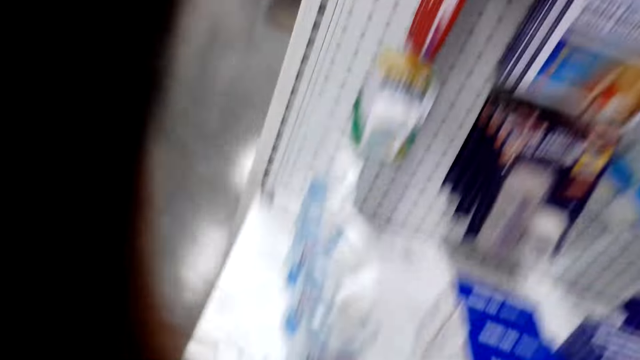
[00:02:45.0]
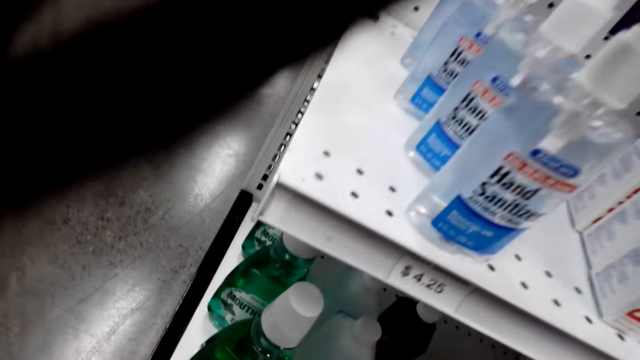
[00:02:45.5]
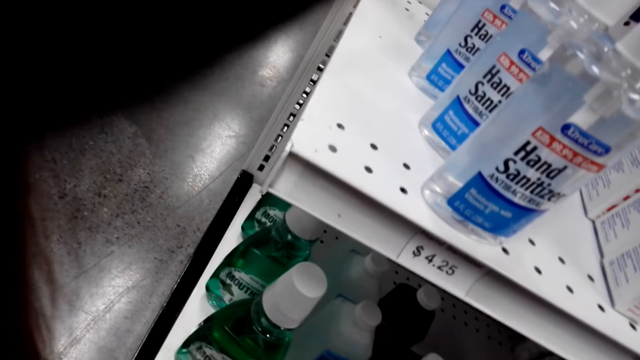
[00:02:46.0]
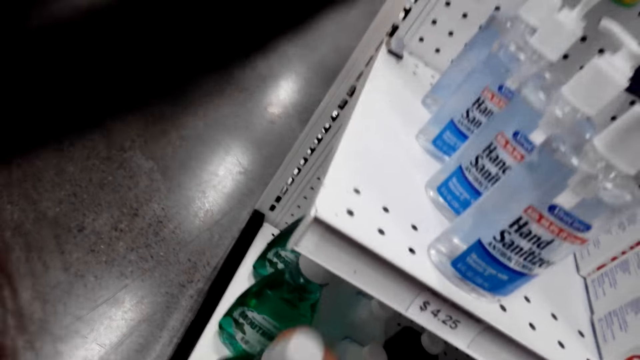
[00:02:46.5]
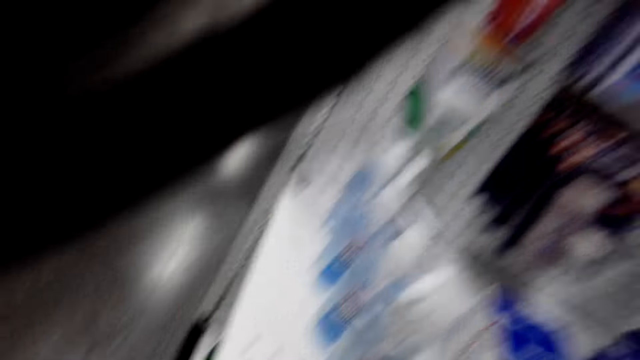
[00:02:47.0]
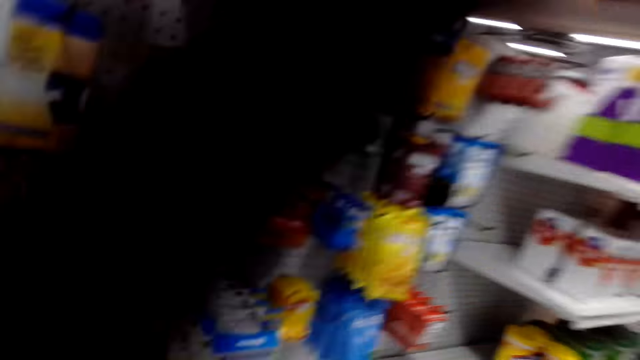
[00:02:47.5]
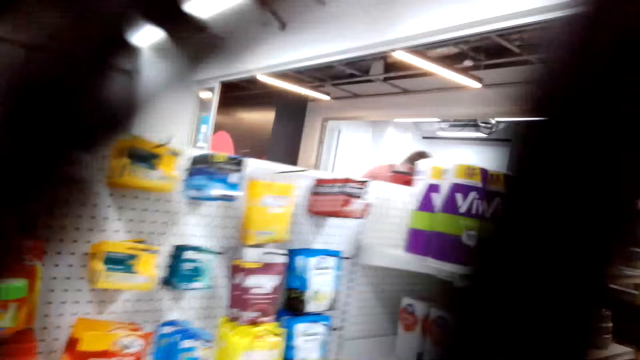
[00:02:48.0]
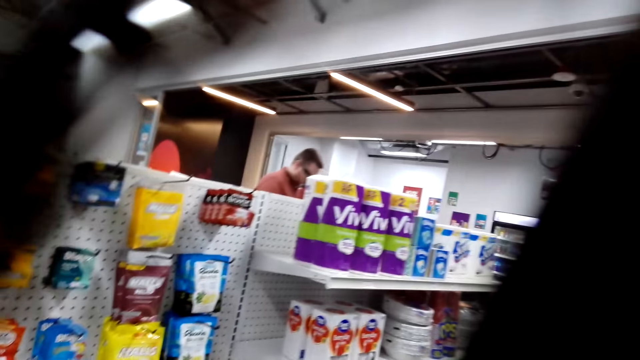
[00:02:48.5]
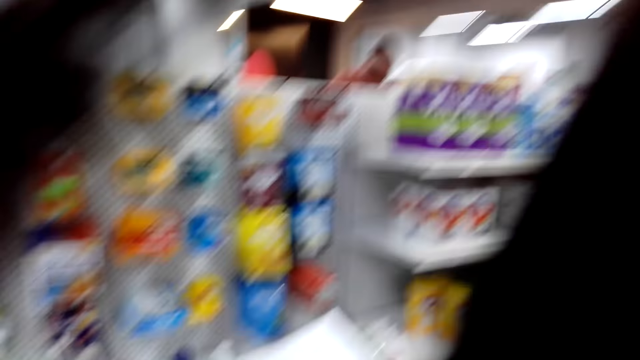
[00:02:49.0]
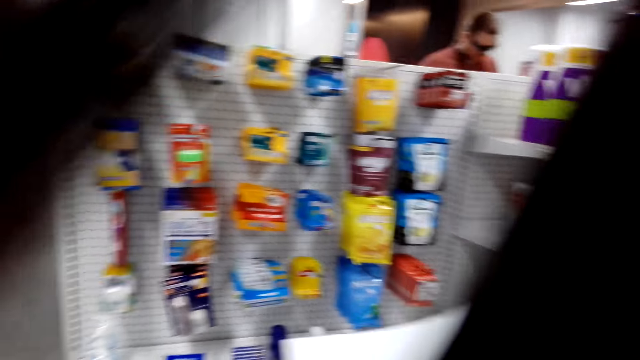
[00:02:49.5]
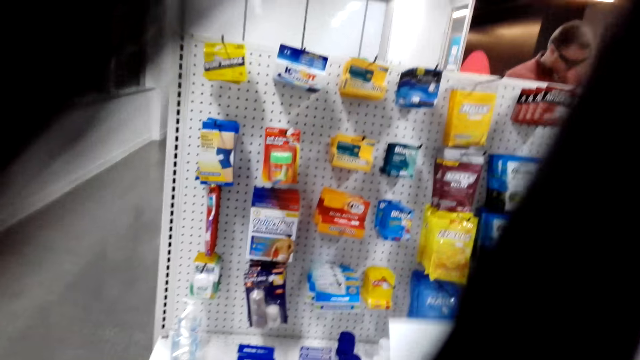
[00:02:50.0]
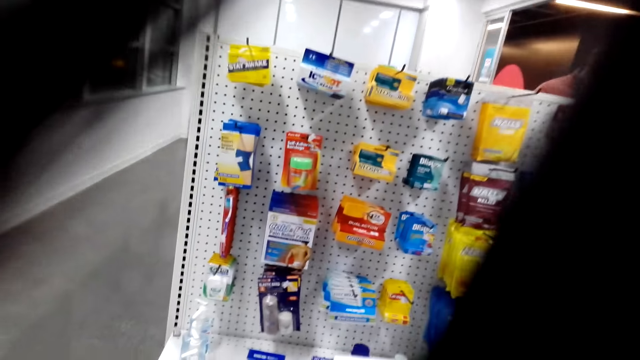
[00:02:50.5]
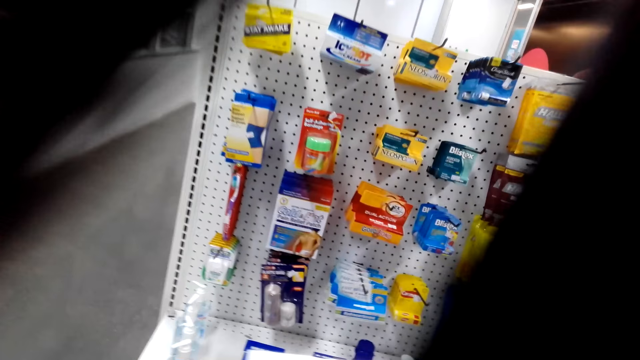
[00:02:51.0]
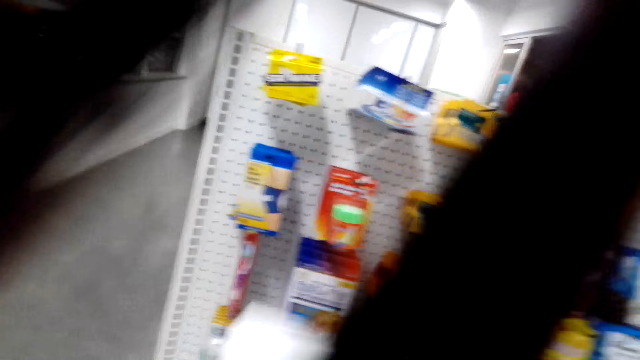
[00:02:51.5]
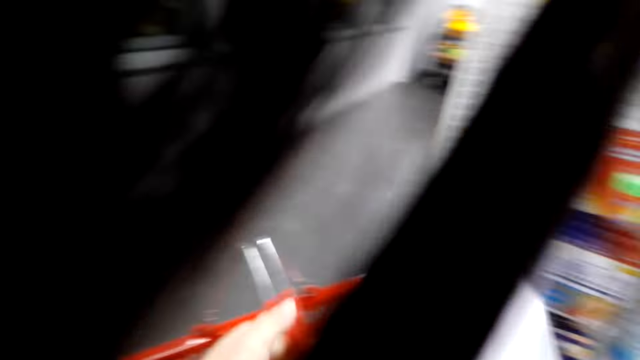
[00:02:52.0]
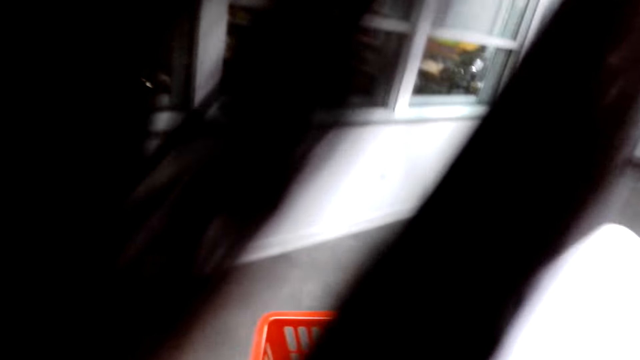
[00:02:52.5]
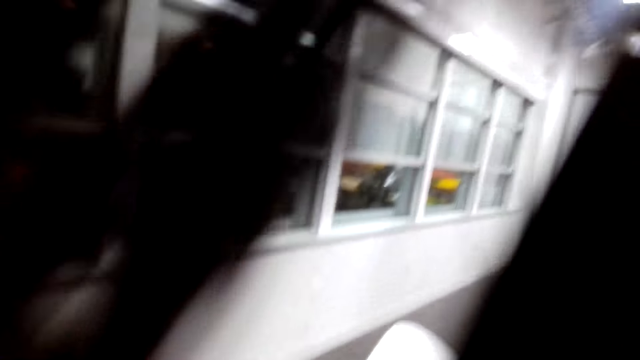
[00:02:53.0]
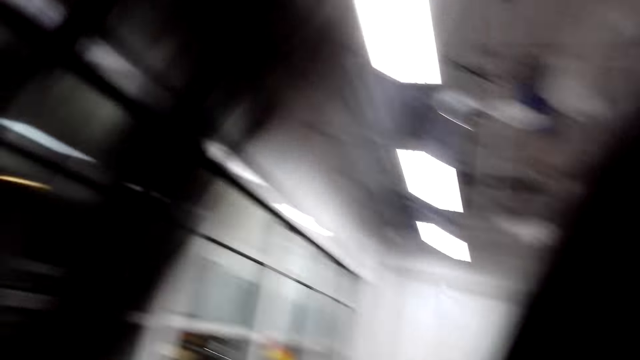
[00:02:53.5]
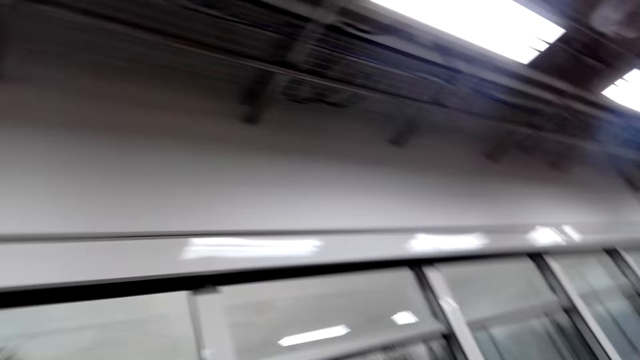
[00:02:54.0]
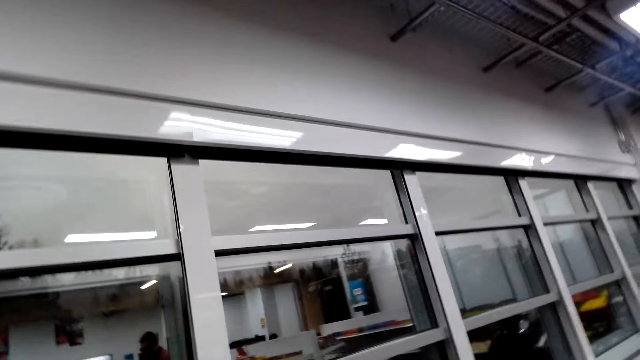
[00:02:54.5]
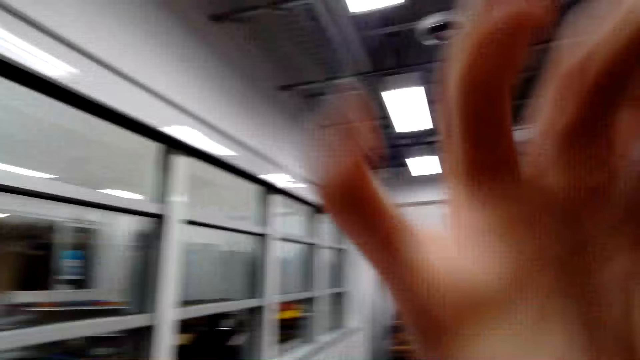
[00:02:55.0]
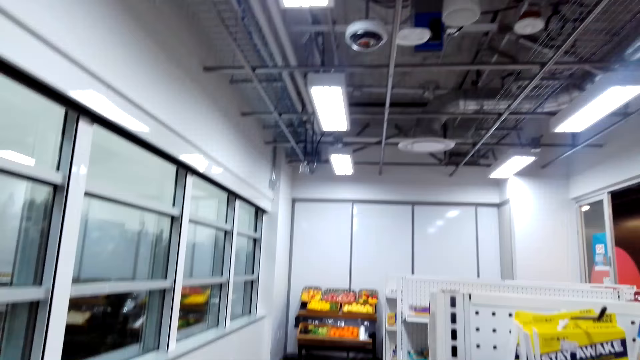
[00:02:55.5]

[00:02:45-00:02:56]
The camera wearer picks up a mouthwash. They read the paper. They walk around.

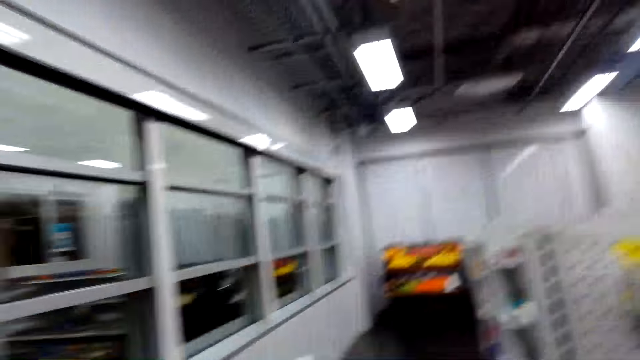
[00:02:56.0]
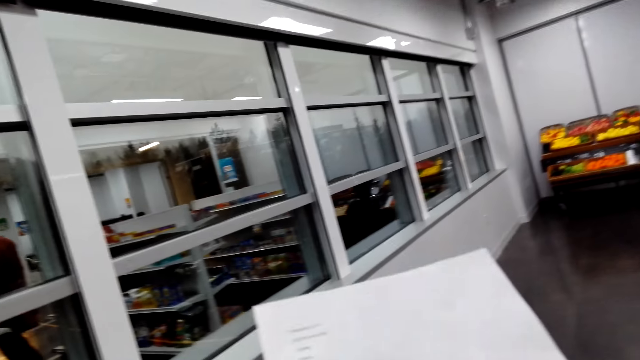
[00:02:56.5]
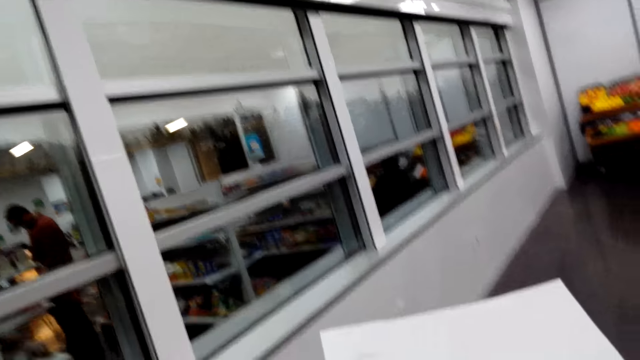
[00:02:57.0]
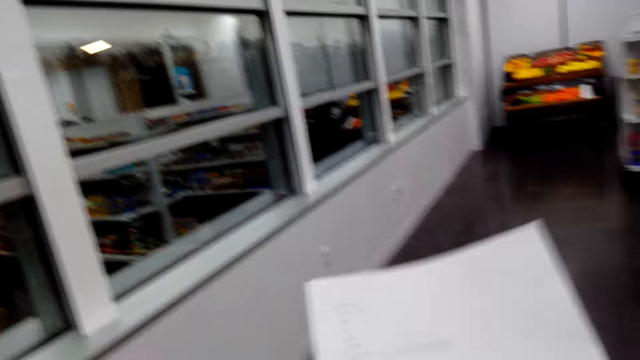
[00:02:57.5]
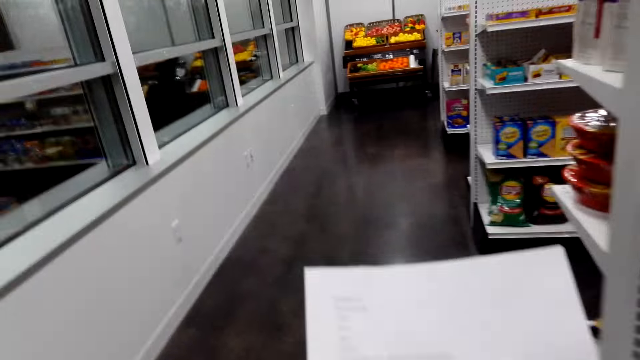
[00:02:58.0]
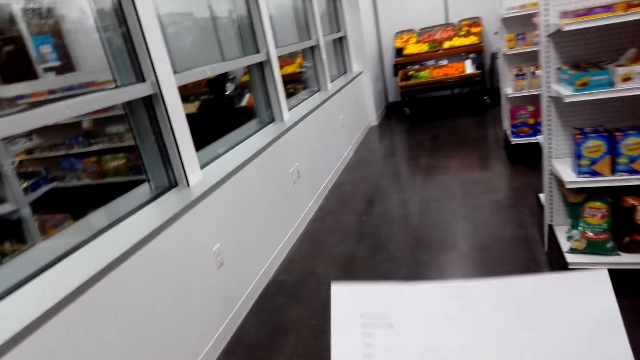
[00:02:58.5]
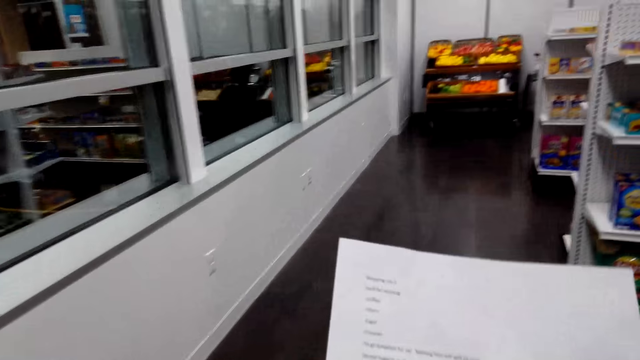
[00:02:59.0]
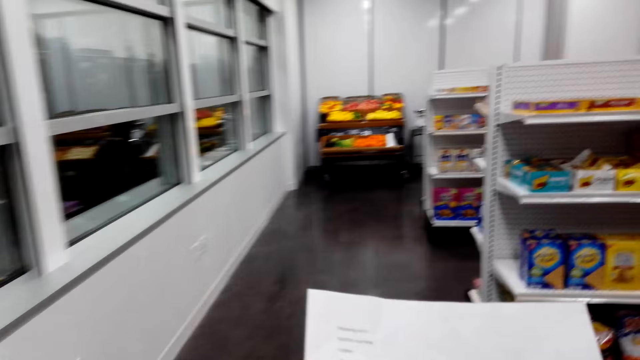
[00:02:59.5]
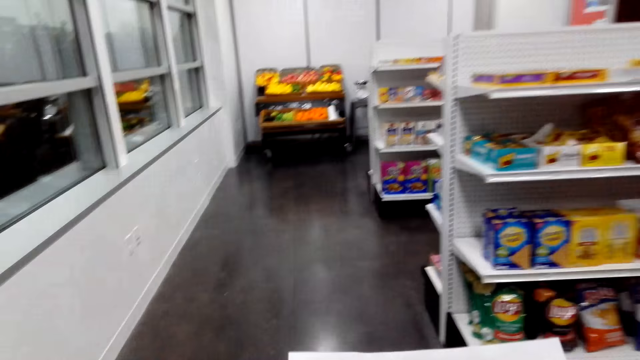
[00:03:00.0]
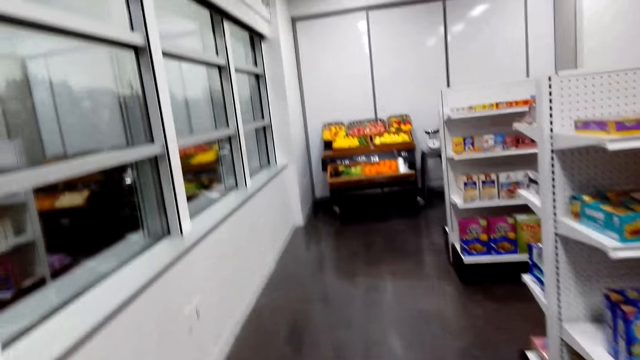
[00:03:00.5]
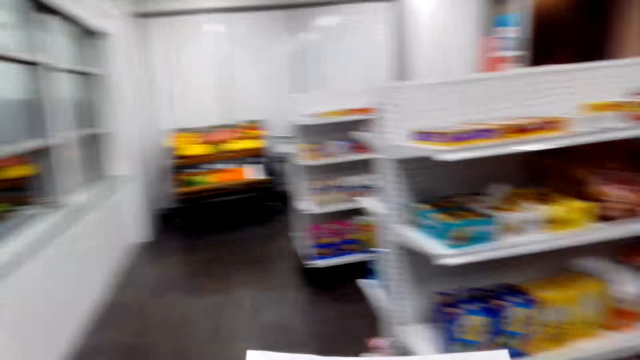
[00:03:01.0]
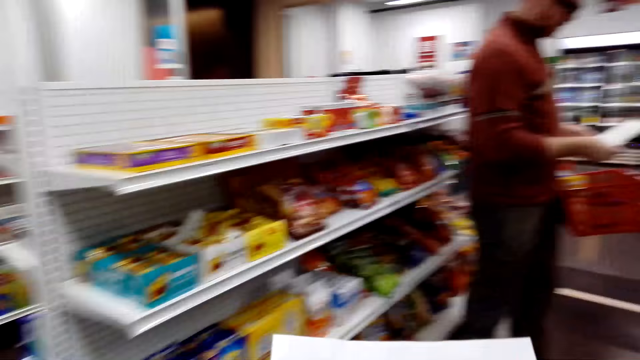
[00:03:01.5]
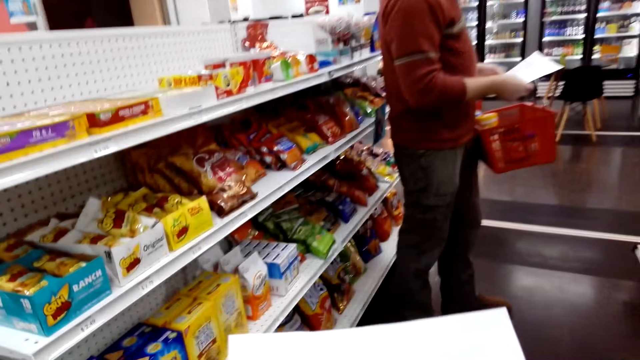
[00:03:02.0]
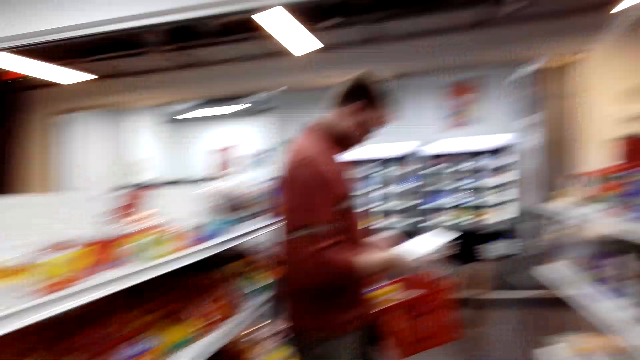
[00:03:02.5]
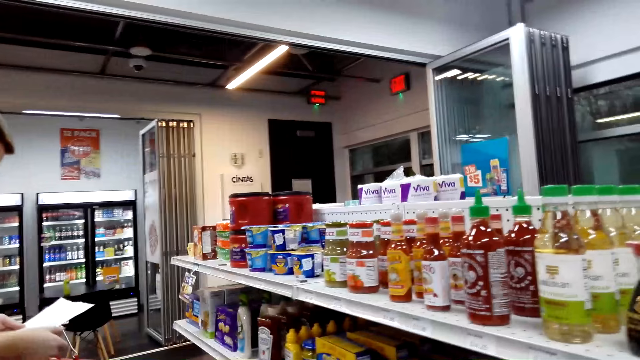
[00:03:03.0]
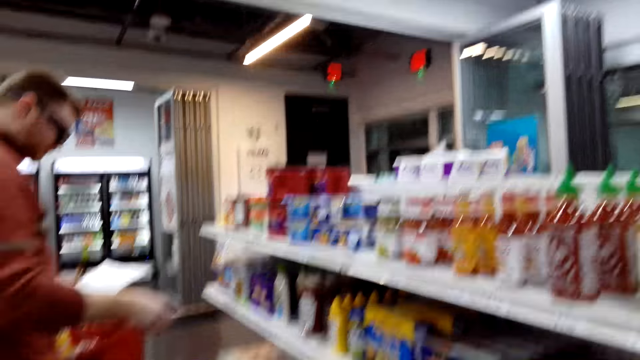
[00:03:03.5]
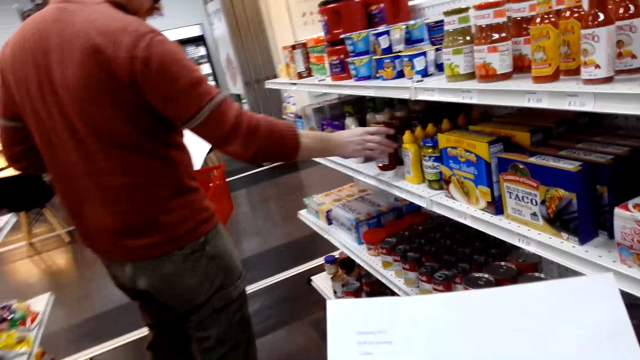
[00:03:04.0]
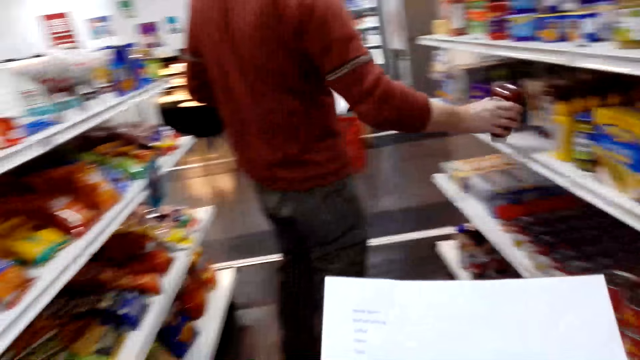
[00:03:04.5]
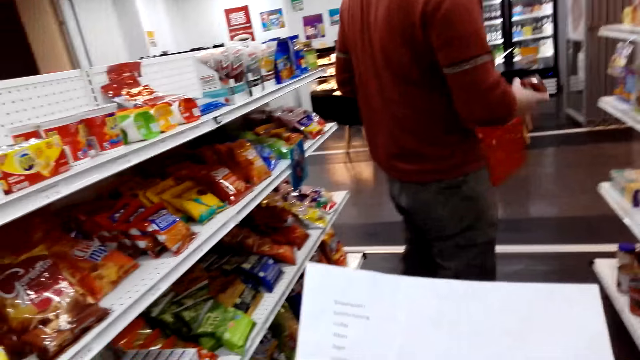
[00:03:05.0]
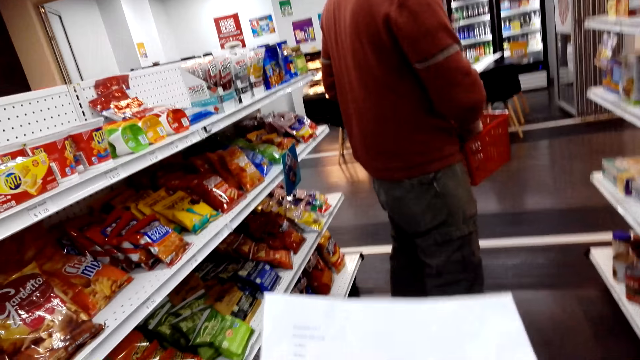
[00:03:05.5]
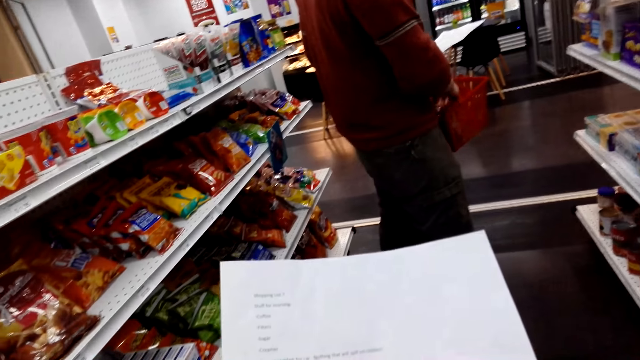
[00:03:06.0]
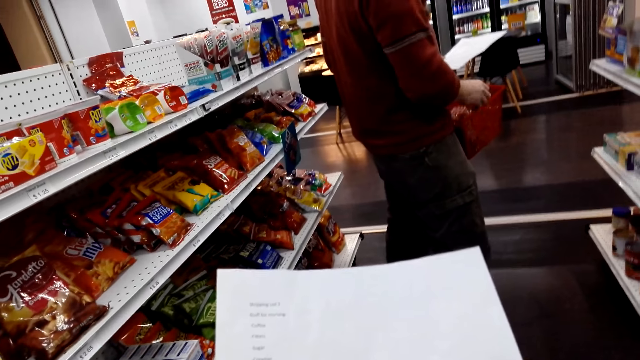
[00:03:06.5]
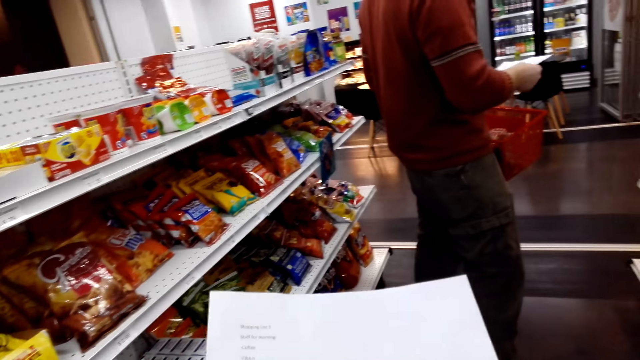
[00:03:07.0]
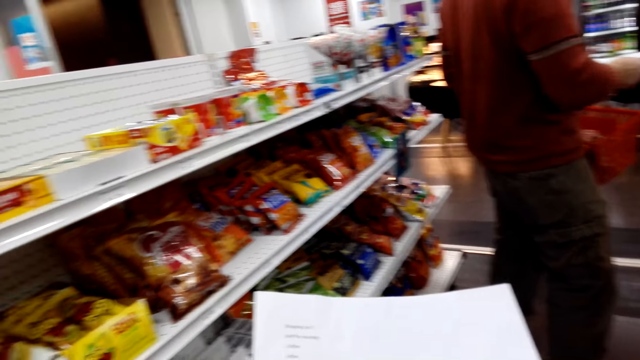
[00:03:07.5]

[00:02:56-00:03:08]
The camera wearer reads the paper. They hold the shopping list. They walk around. They read the paper.
